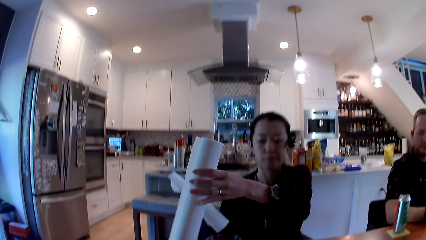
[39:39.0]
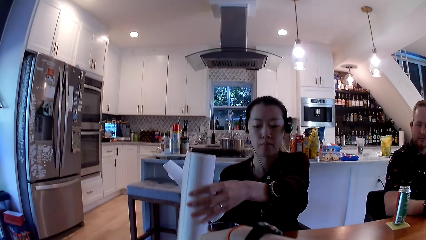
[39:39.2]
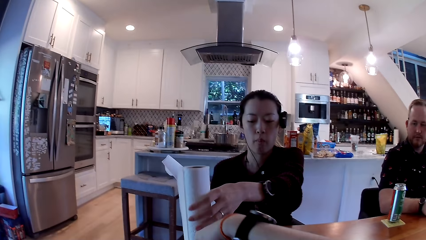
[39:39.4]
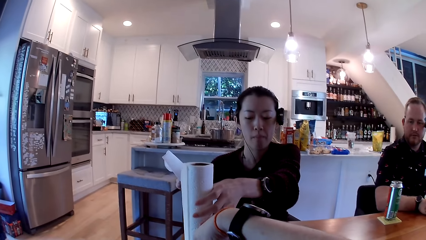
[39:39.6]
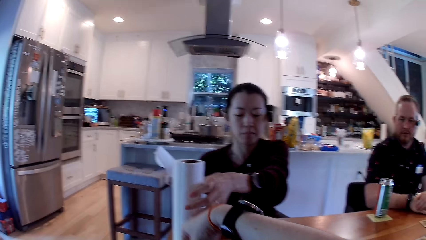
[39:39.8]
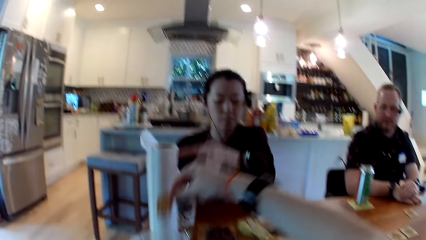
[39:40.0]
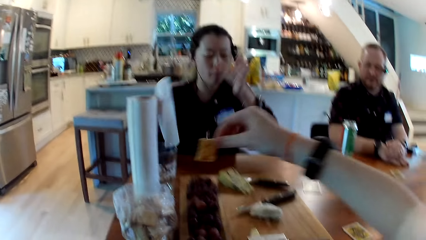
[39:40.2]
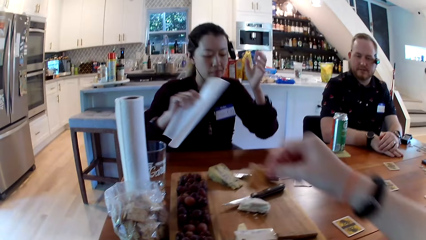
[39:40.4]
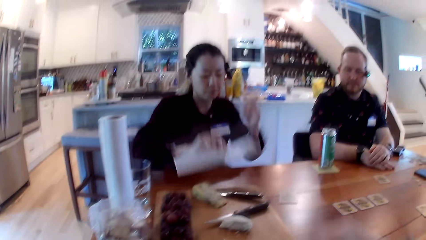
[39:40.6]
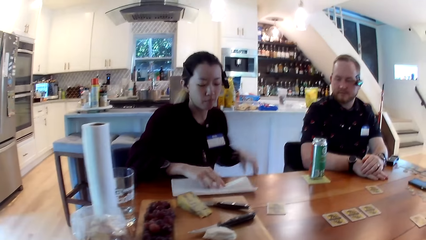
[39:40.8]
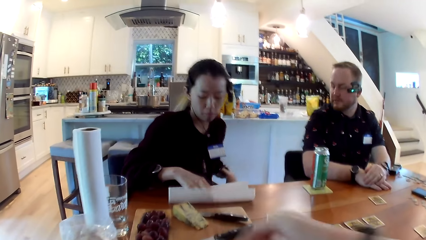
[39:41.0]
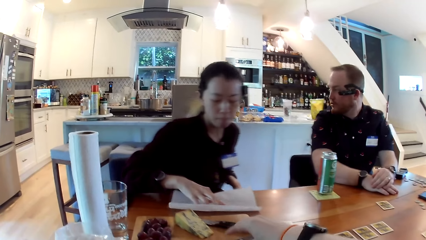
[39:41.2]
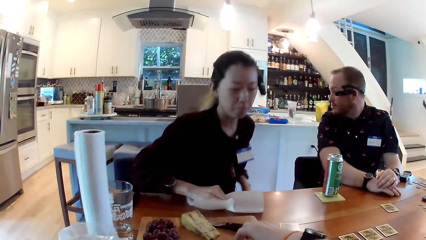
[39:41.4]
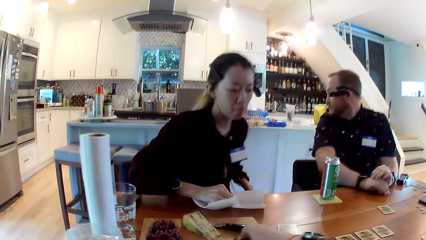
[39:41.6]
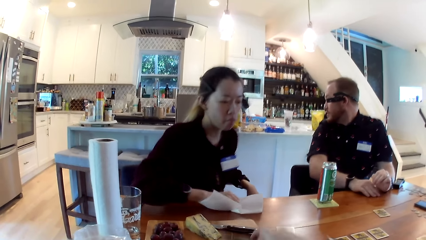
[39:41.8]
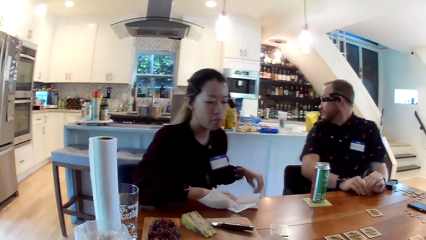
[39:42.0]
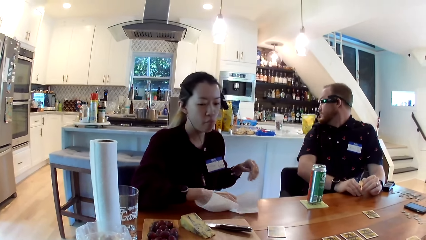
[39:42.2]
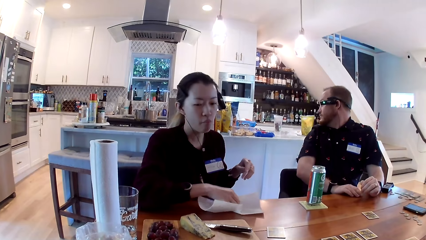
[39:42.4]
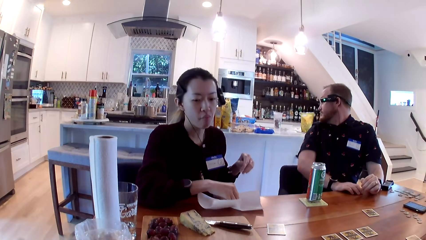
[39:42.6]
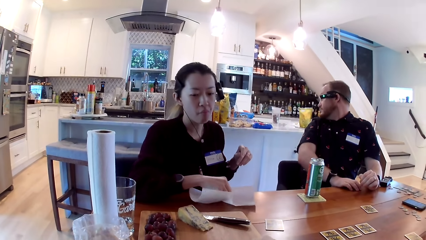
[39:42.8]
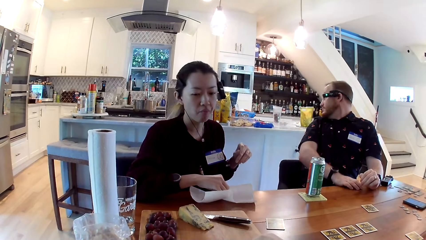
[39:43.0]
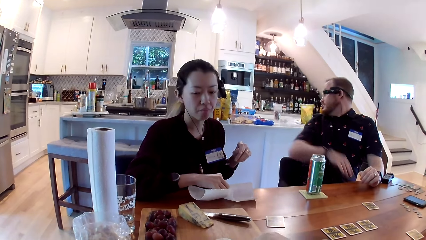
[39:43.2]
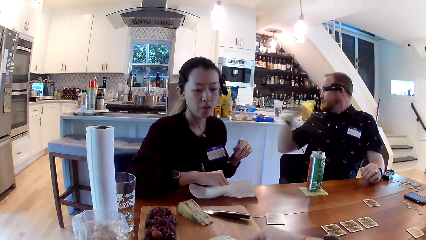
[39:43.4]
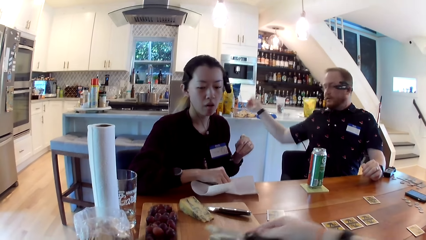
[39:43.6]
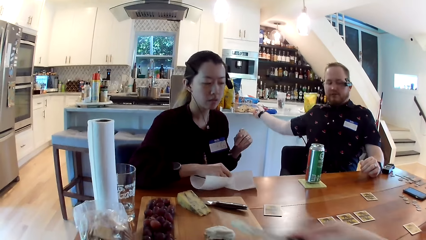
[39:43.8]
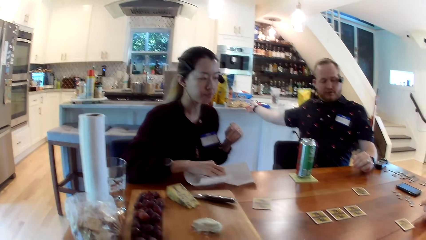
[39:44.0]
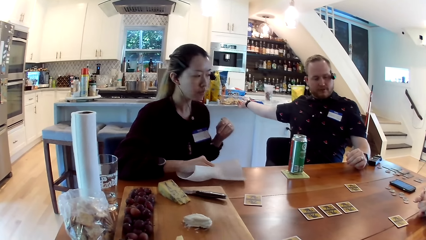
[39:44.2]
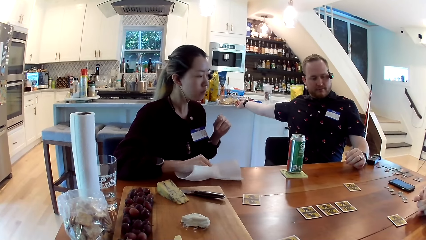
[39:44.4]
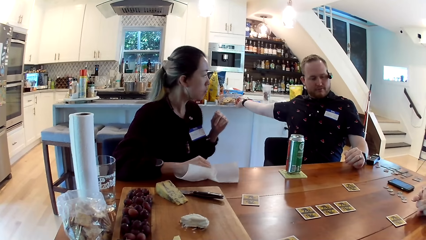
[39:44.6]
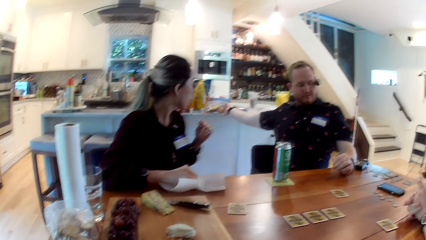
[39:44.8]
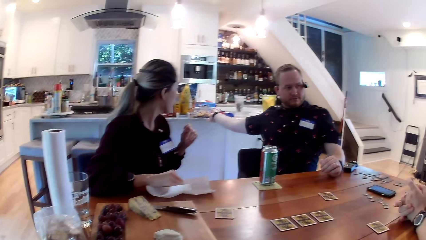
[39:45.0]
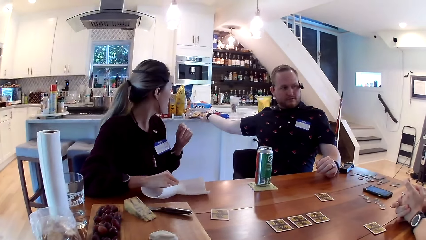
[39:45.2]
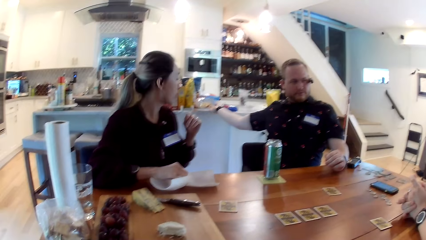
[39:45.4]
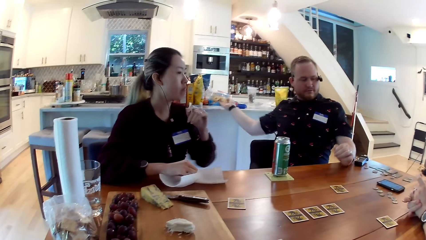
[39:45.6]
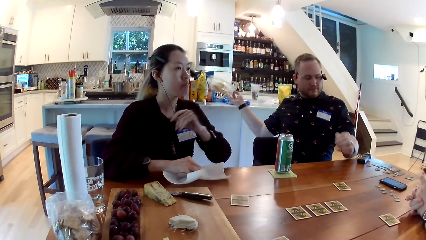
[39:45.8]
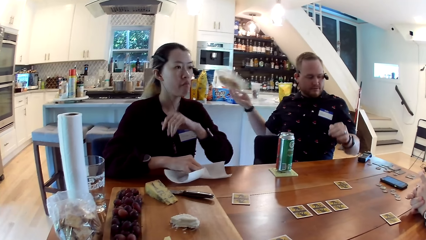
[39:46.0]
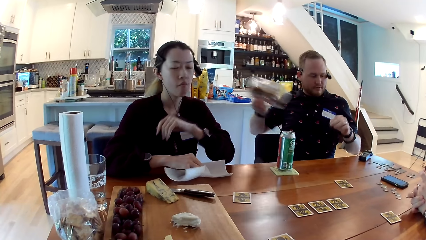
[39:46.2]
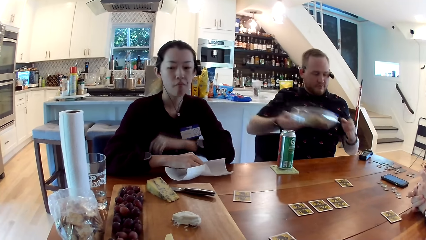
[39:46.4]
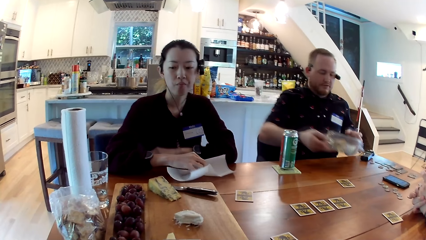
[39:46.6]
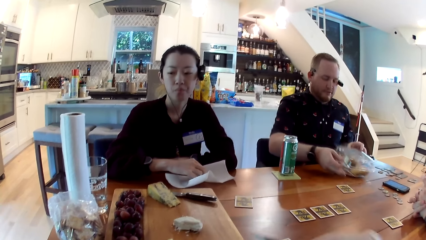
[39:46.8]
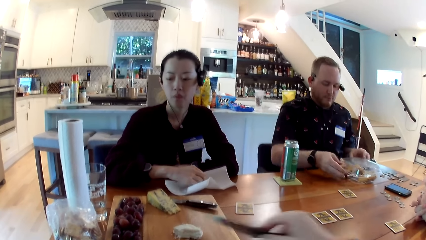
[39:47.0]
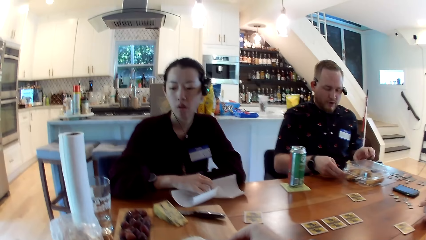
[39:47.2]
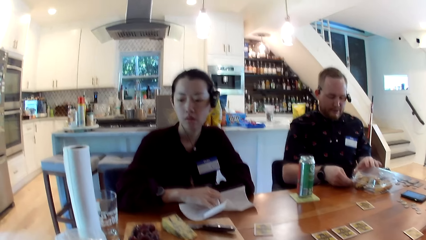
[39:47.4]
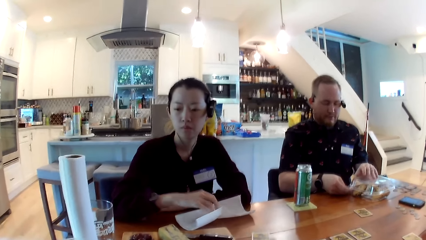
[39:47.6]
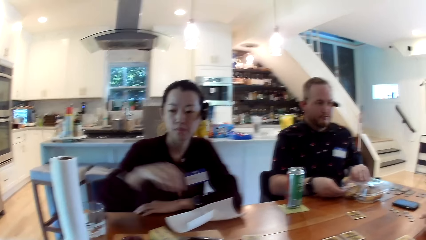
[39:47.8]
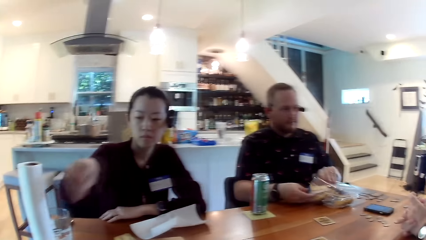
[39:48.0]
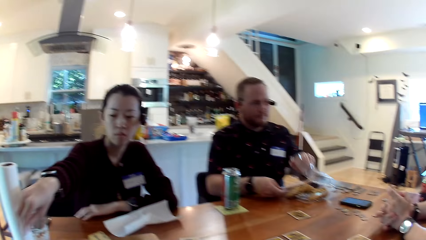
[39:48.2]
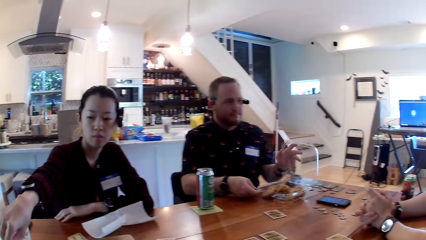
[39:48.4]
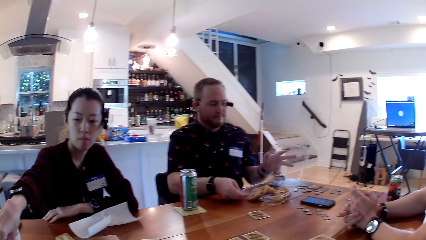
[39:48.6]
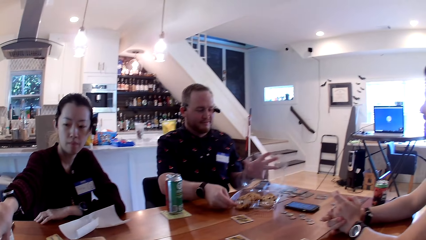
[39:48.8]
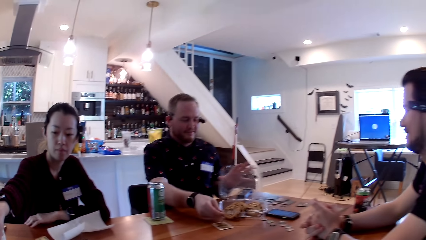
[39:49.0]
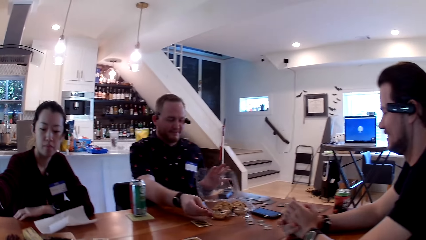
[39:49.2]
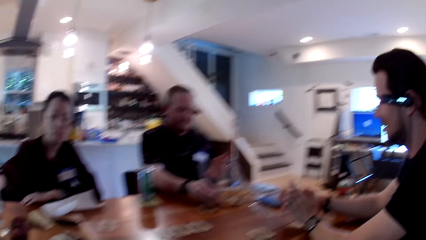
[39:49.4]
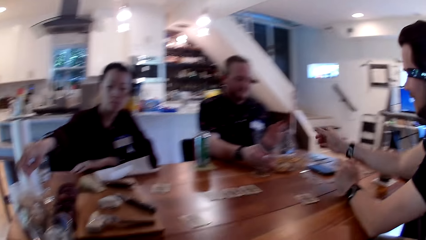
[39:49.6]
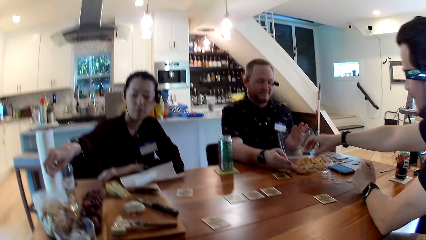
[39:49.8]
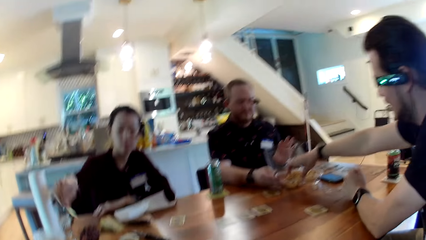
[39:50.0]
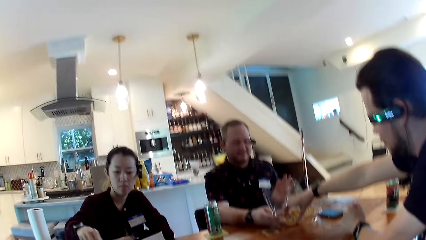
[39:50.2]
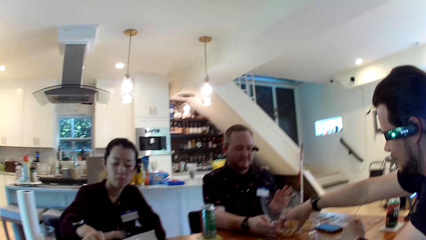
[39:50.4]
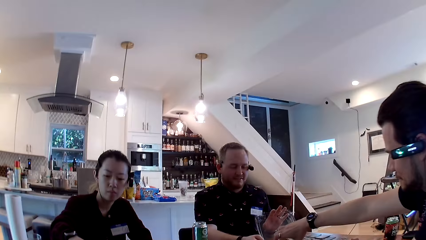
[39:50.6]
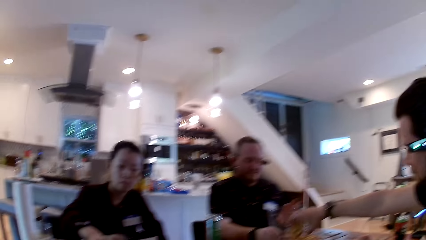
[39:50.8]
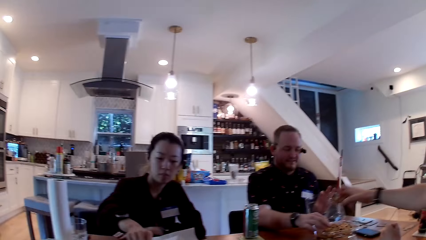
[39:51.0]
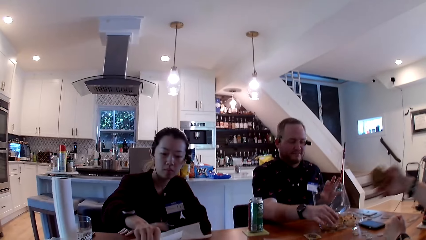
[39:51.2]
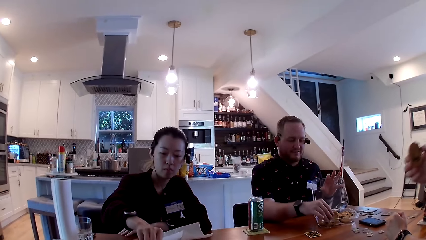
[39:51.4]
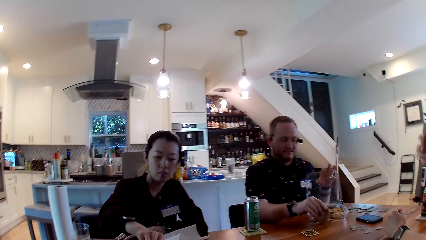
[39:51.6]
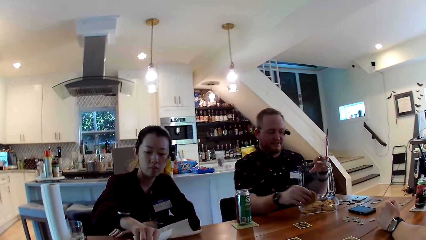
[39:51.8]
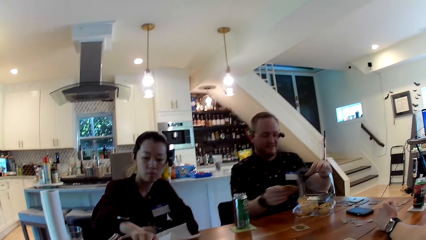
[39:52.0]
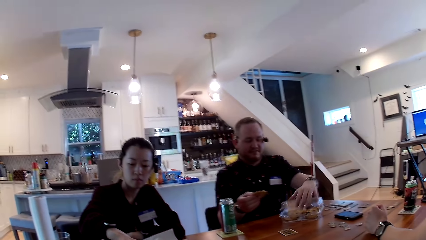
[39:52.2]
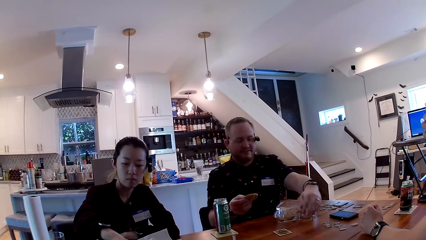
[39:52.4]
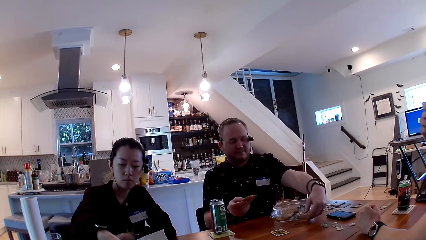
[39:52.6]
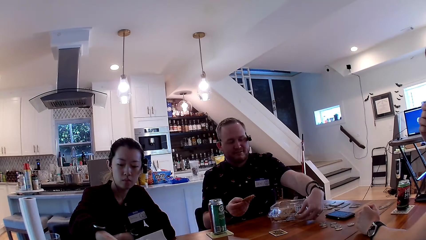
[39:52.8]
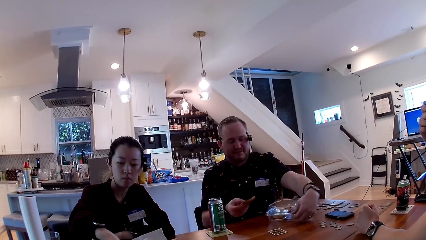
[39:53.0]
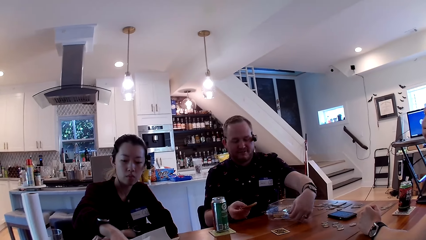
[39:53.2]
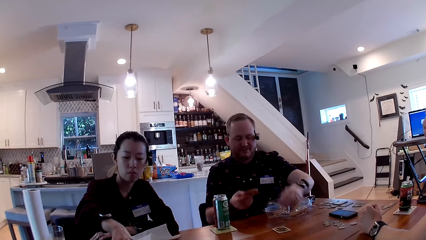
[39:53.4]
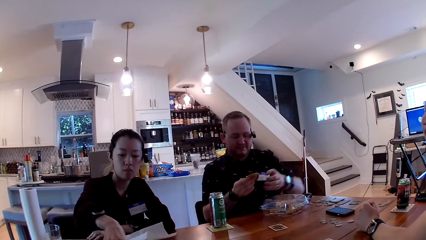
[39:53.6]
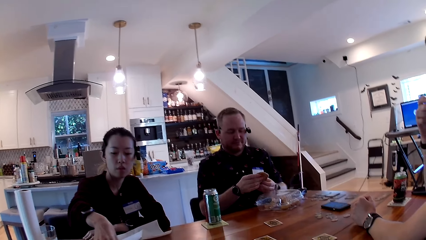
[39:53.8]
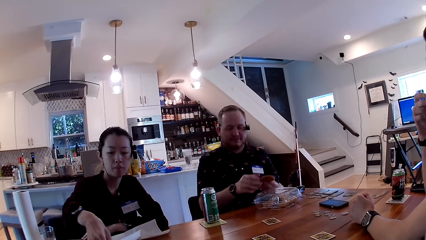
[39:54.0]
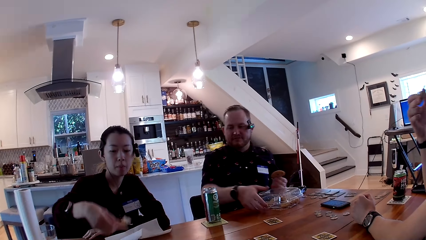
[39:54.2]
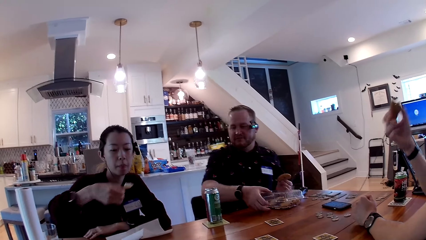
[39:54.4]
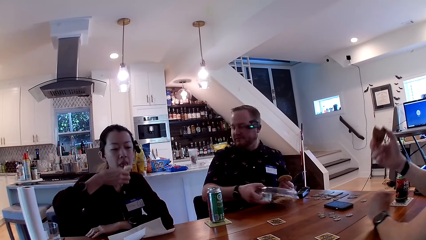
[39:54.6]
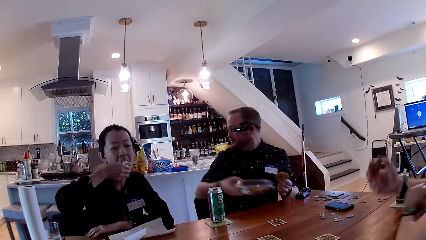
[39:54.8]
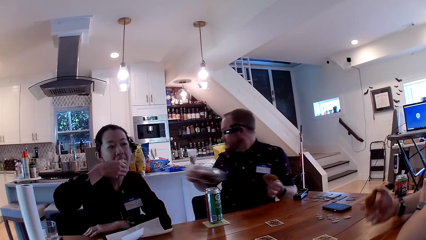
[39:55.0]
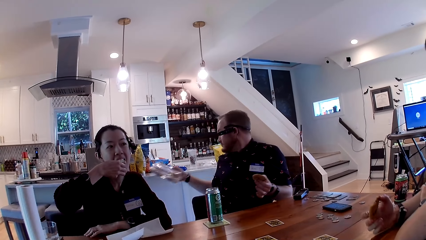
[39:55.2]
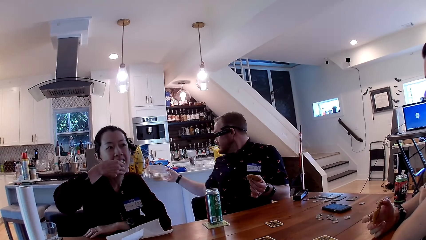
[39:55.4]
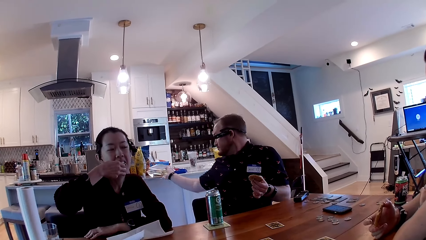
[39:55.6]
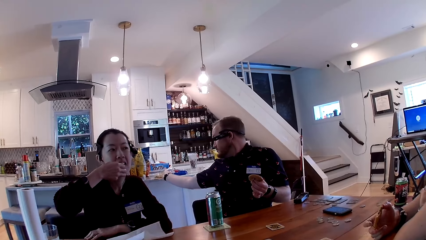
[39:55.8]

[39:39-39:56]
The camera wearer picks a biscuit from the pack of biscuits with her right hand. The woman places the piece of tissue in her left hand on the table. The camera wearer picks up a knife with her right hand from the wooden board on the table. The woman cleans the table with the piece of tissue in her right hand. The camera wearer scoops butter with the knife in her right hand. A man picks a box of cookies from the kitchen table with his right hand. The man places the box of cookies in his right hand on the table and opens the box of cookies with his left hand. The woman picks a biscuit with her right hand from the pack of biscuits. The man turns the box of cookies on the table with both hands. Another man picks a cookie from the box of cookies with his right hand. The first man picks a cookie from the box of cookies with his right hand. The first man closes the box of cookies with his left hand, passes the cookie in his right hand to his left hand, and picks the box of cookies from the table with his right hand. The woman eats the biscuit in her right hand. The first man places the box of cookies in his right hand on the kitchen table.
